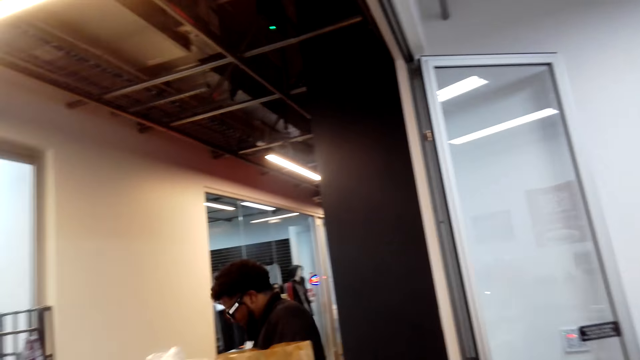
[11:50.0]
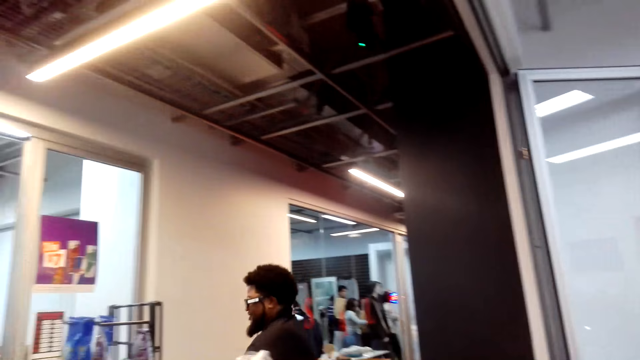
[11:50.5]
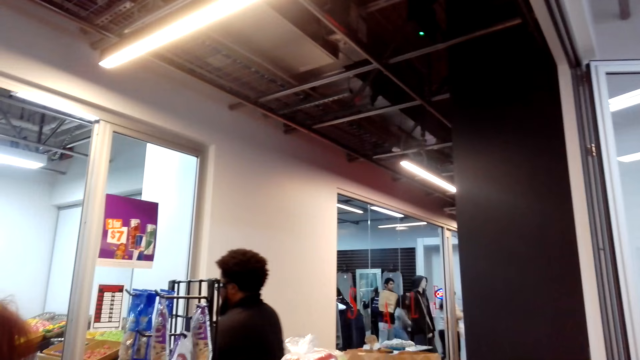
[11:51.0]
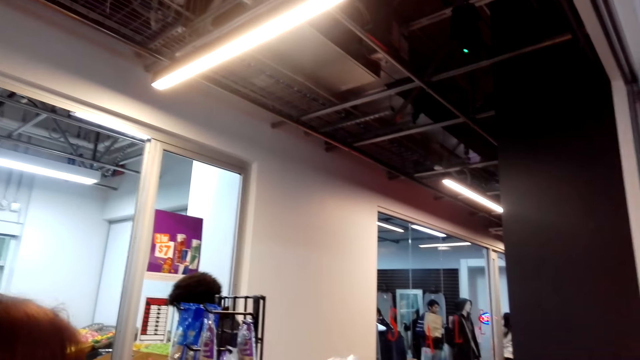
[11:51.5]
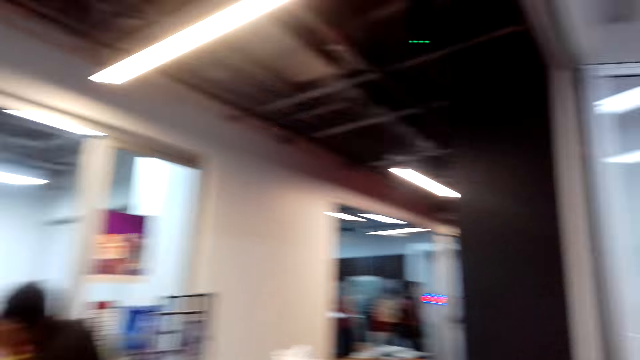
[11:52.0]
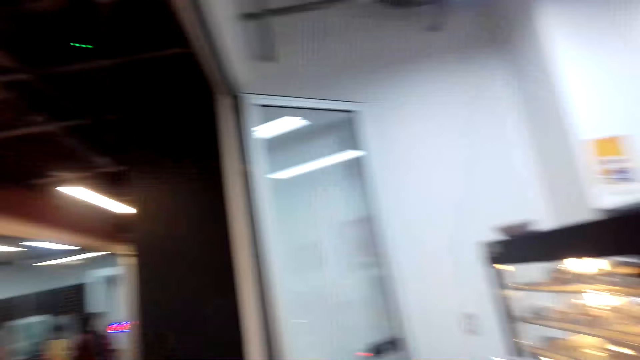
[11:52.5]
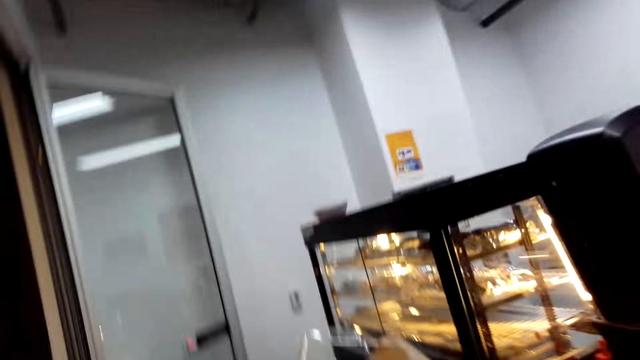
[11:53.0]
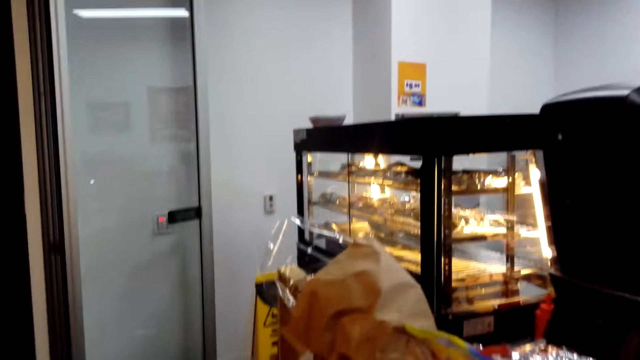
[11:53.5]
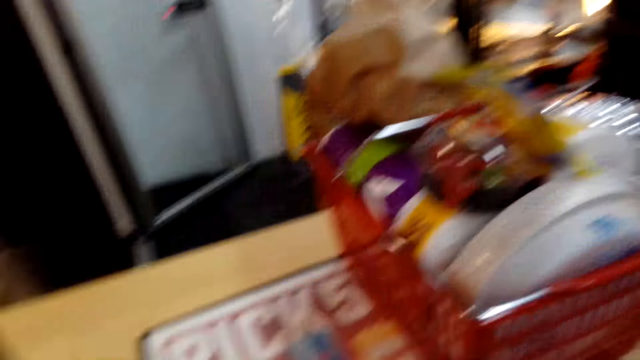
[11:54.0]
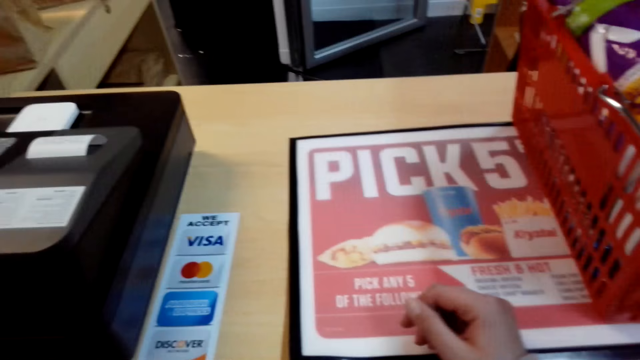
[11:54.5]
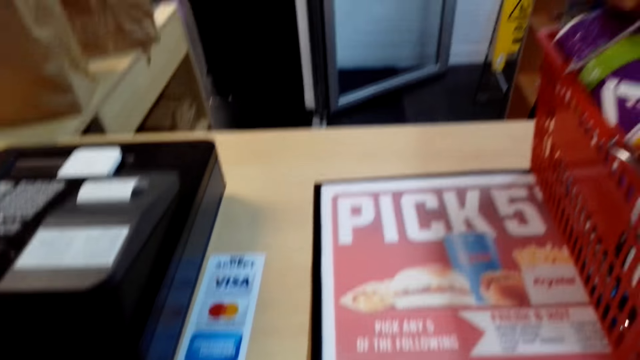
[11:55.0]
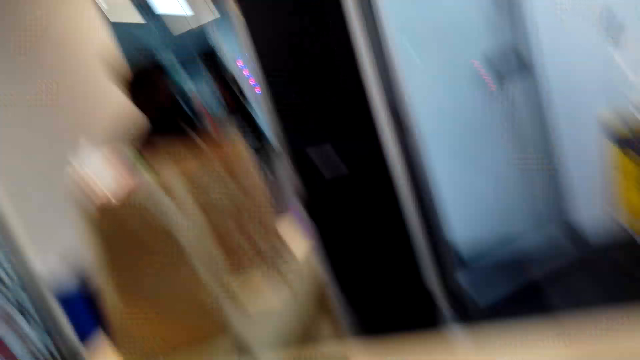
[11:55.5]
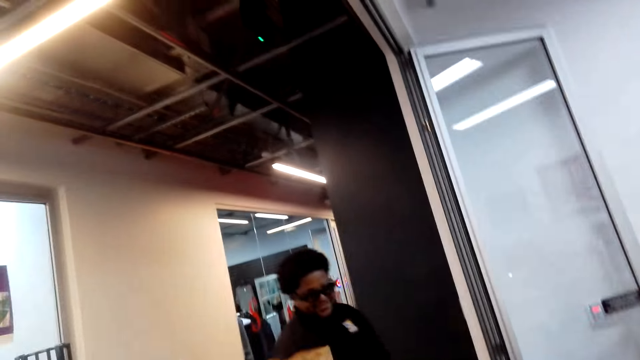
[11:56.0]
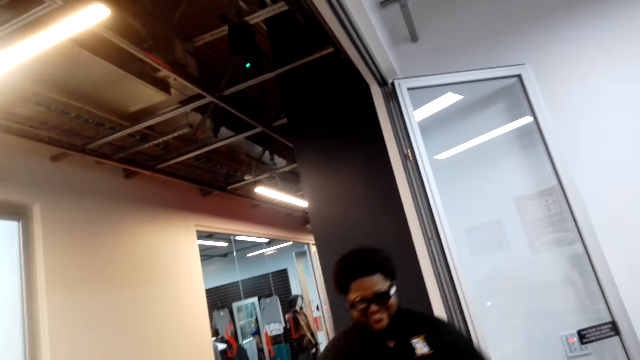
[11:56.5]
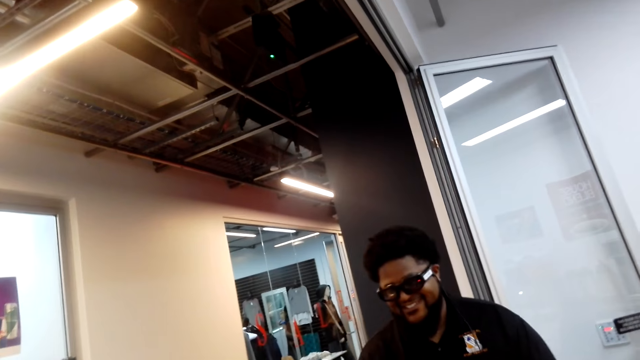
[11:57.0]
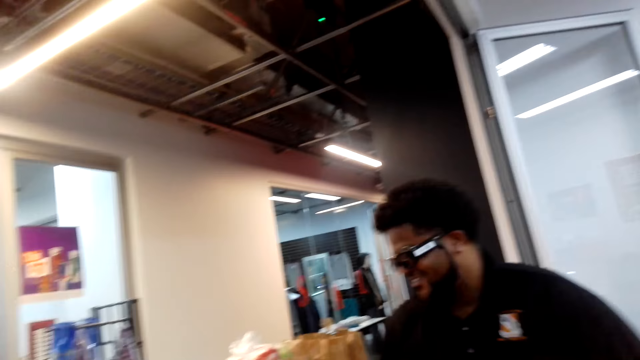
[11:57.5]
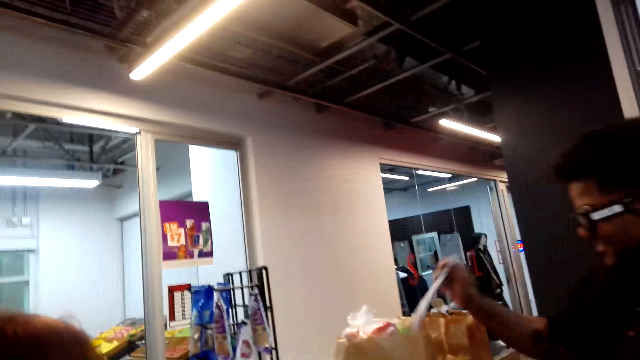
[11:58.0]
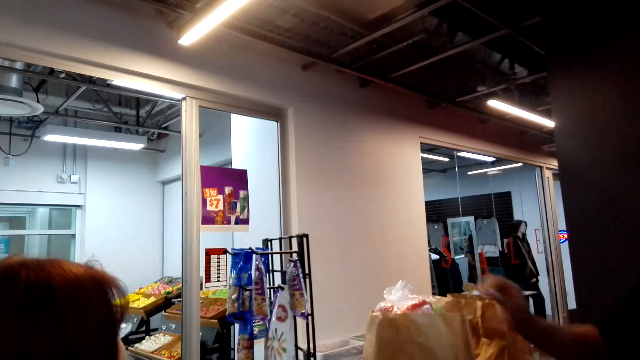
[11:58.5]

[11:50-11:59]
The cashier walks out of the counter. The camera wearer converses with the woman. They converse with the cashier and the woman. The cashier packs something in the paper bag. The camera wearer looks at the products.

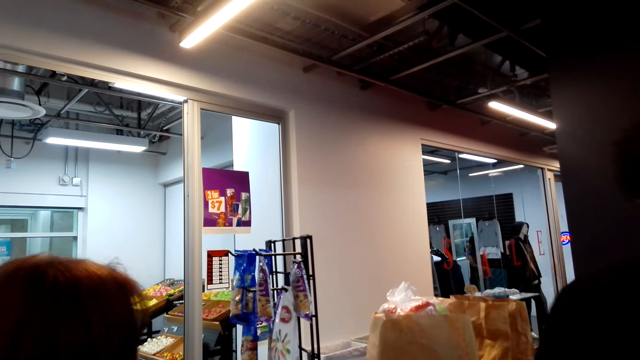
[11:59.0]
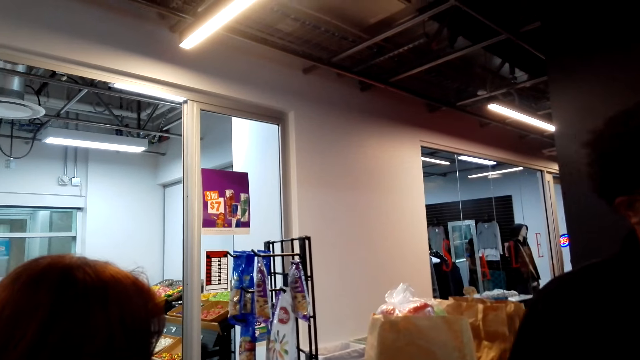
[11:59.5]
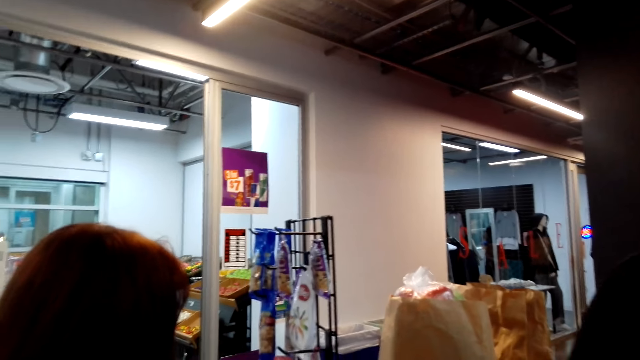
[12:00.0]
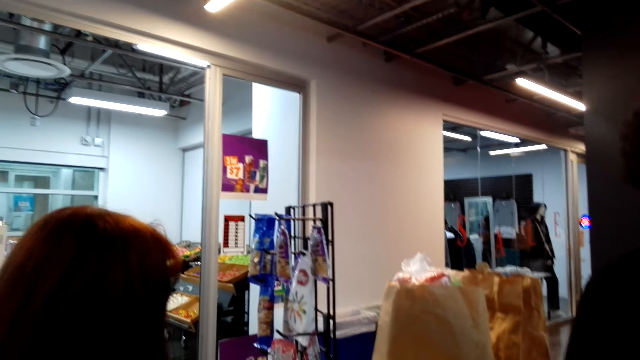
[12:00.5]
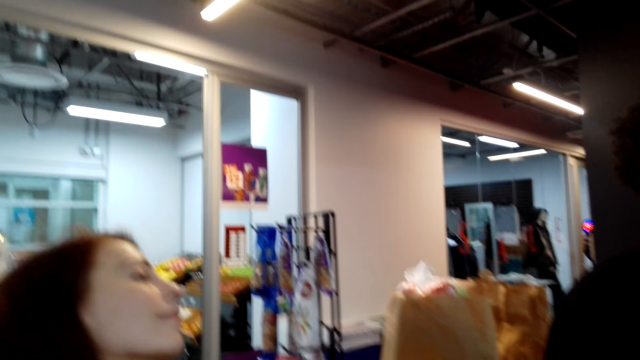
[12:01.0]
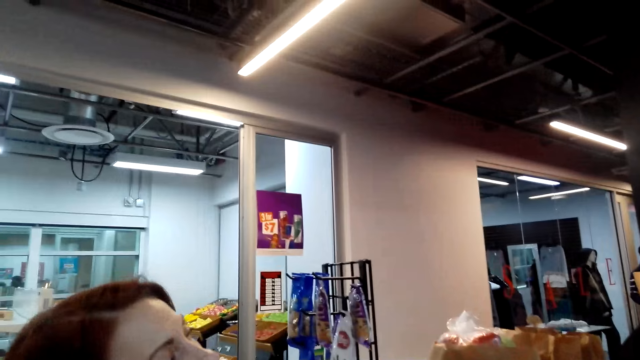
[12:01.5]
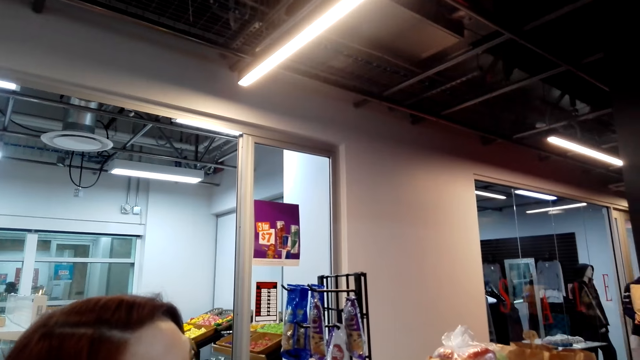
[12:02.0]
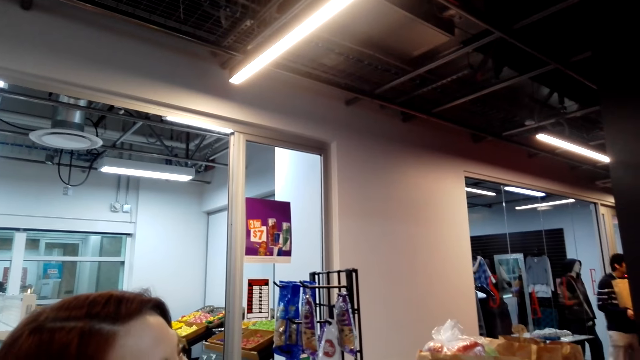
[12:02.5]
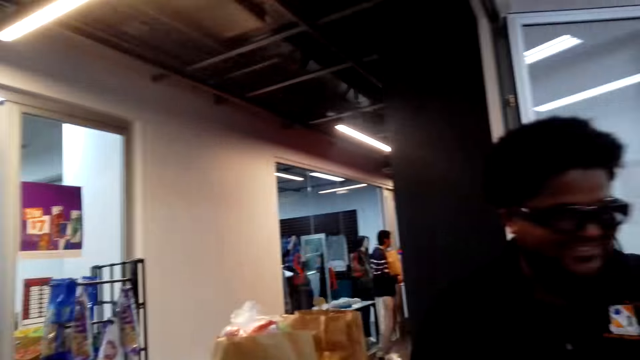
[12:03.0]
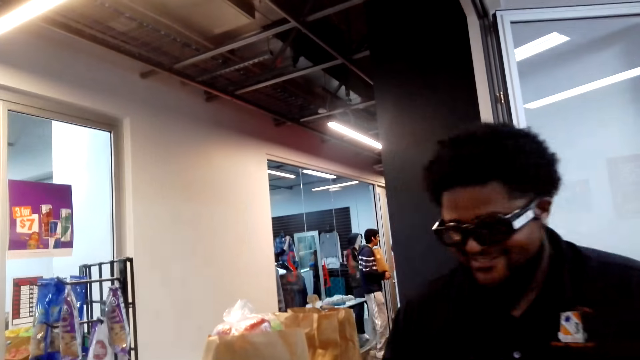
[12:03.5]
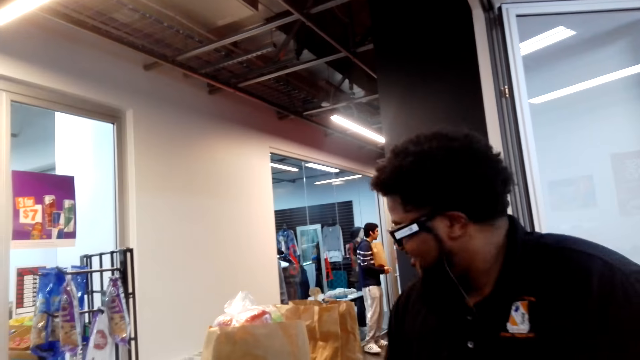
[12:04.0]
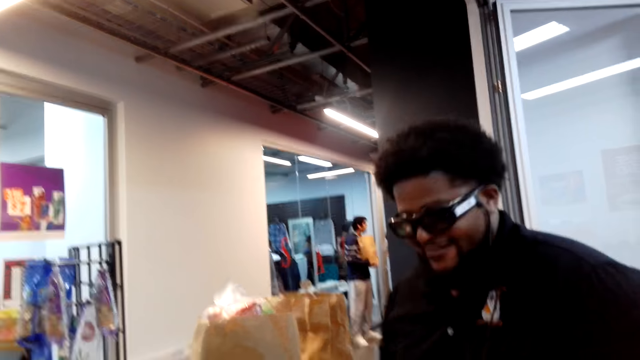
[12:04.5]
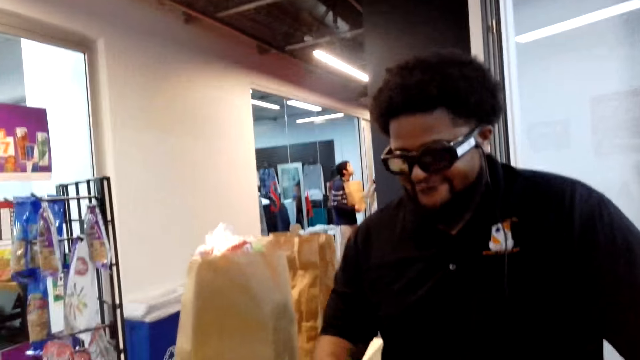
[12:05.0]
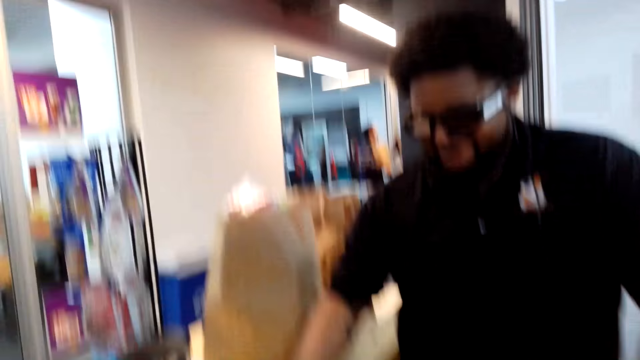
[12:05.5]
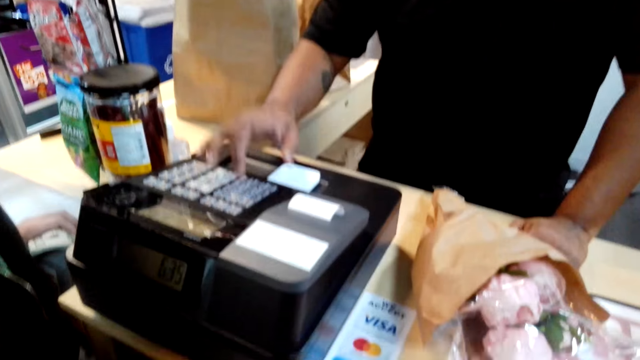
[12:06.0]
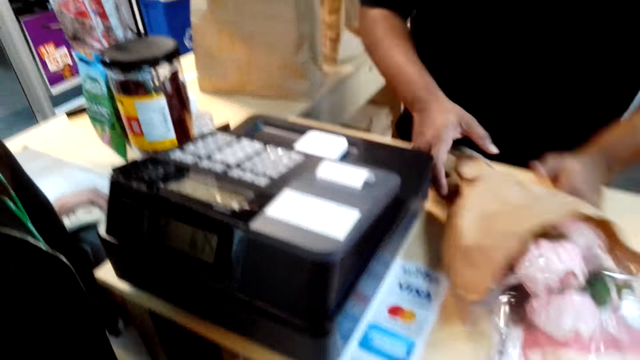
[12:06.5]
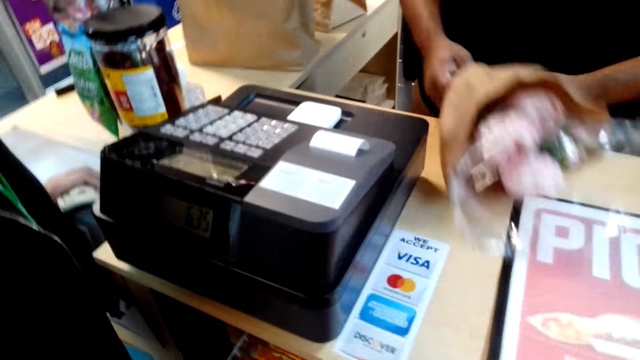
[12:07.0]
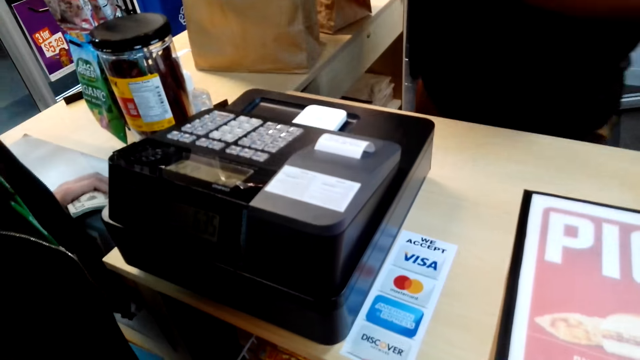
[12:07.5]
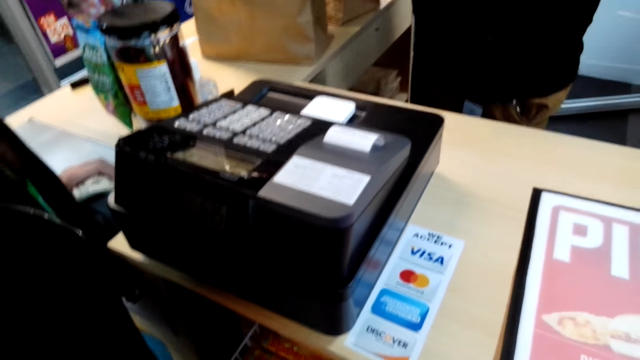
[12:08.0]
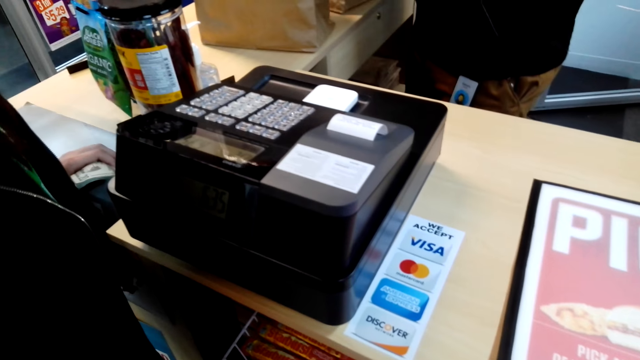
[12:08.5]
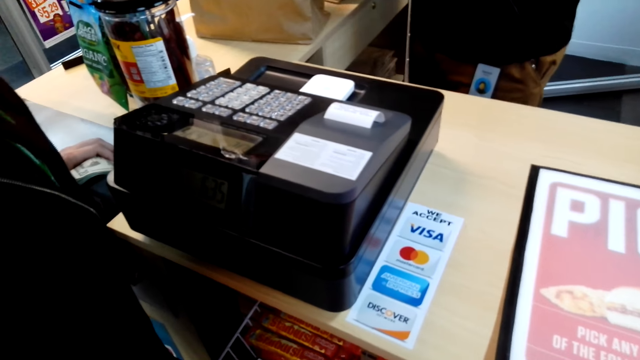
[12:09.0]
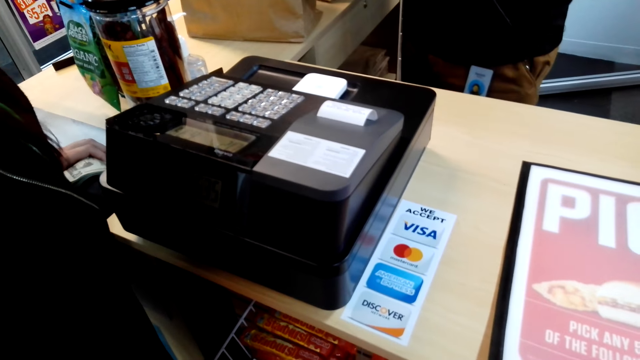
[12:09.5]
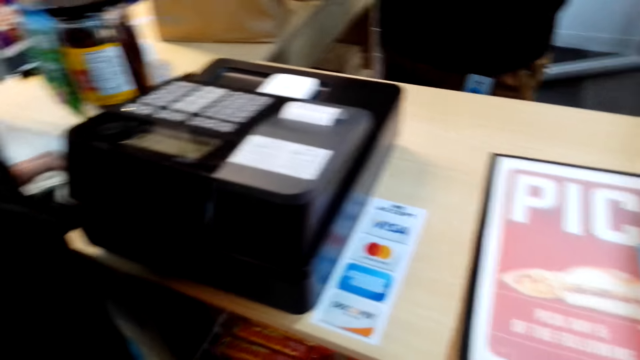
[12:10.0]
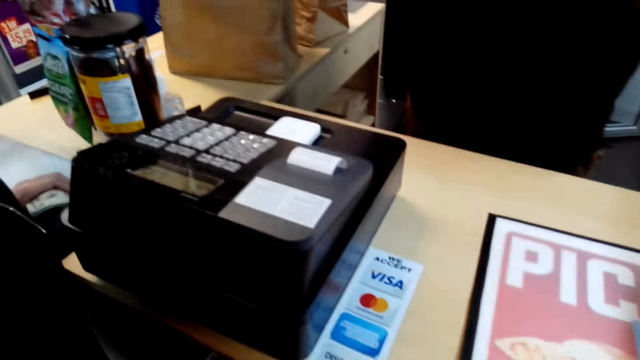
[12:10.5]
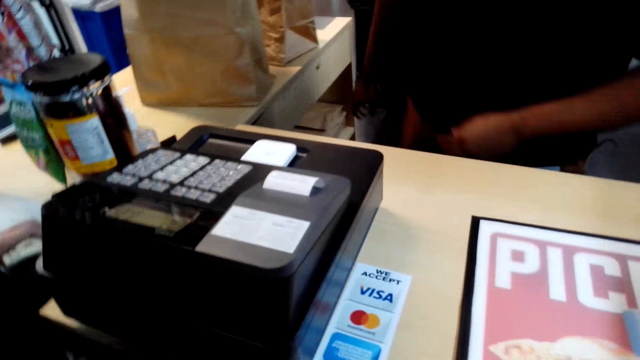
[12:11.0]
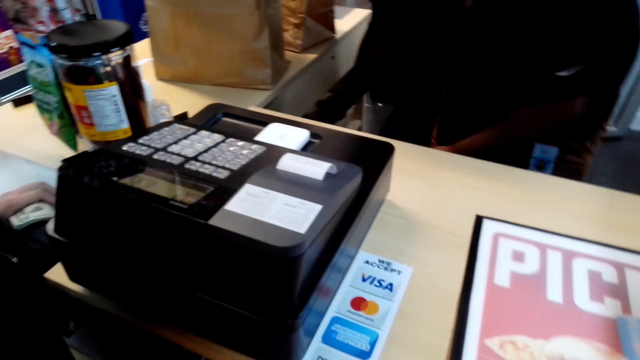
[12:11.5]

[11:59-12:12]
The camera wearer converses with the cashier and the woman. The cashier keys in on the cash register. The camera wearer converses with the cashier and the woman. The cashier operates the machine, packs a bouquet of flowers and holds the flower. The camera wearer looks at the machine.
